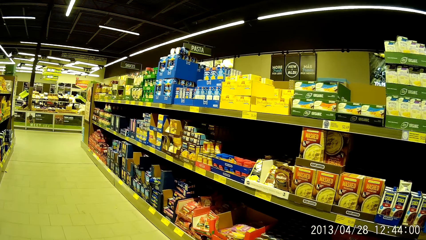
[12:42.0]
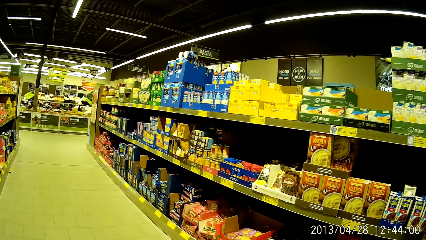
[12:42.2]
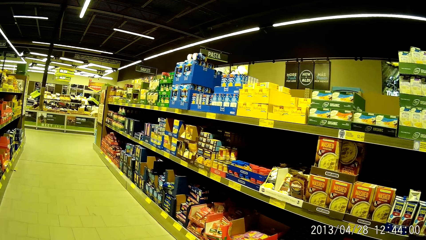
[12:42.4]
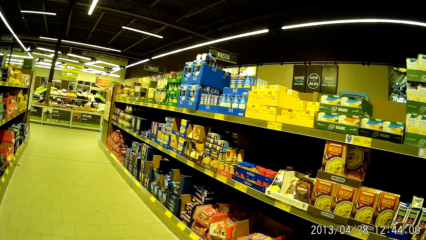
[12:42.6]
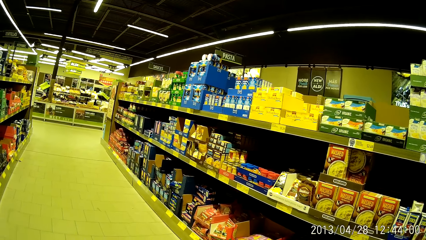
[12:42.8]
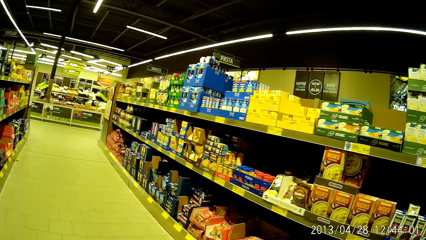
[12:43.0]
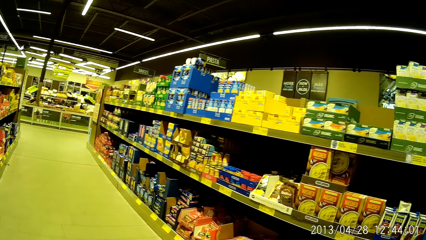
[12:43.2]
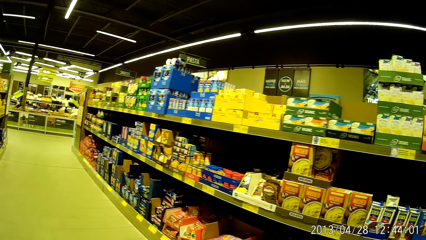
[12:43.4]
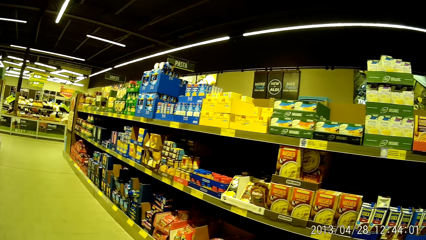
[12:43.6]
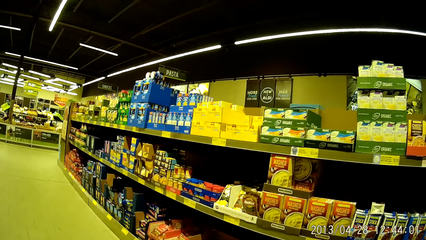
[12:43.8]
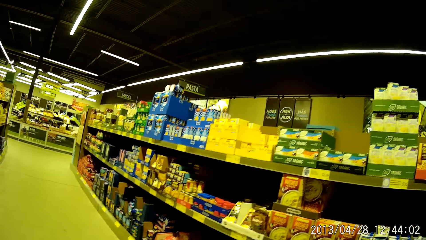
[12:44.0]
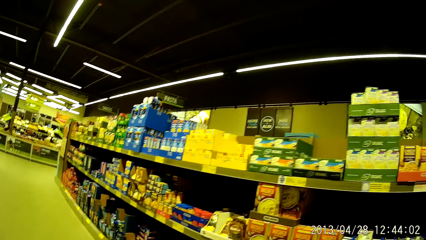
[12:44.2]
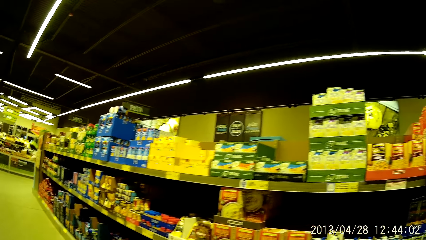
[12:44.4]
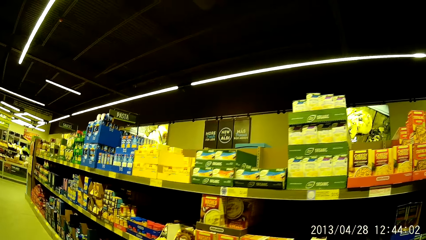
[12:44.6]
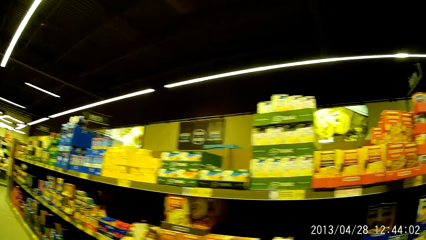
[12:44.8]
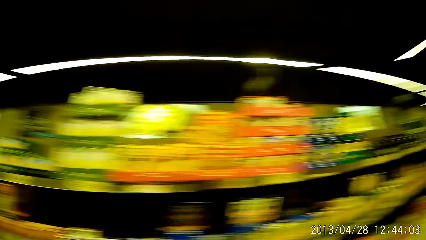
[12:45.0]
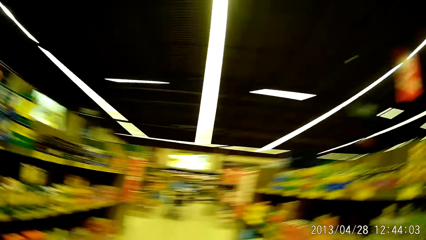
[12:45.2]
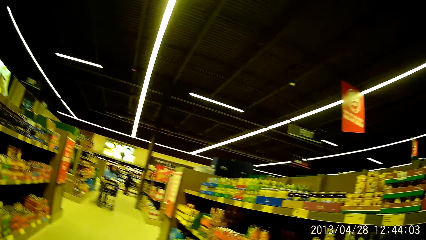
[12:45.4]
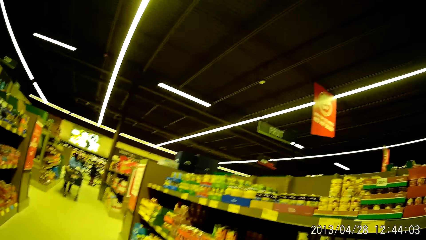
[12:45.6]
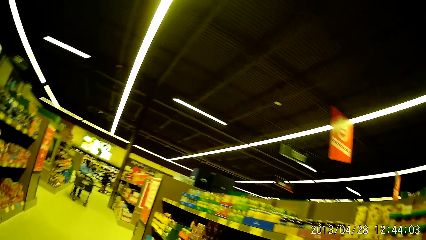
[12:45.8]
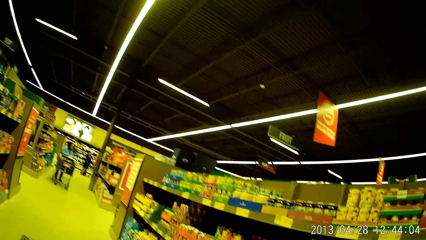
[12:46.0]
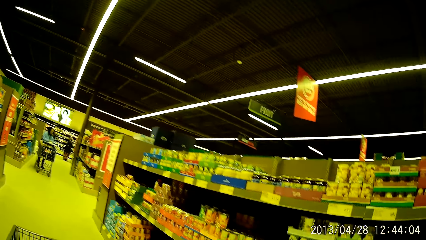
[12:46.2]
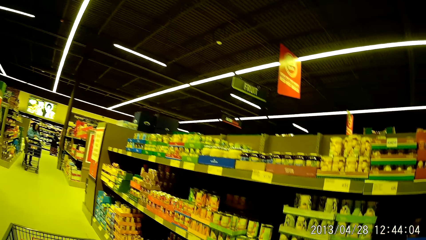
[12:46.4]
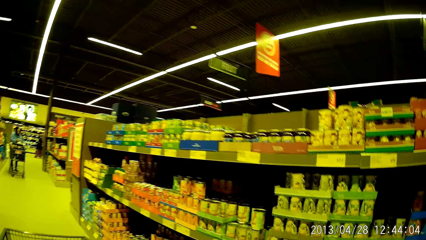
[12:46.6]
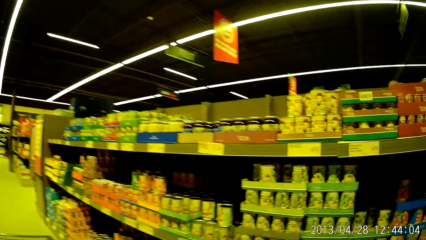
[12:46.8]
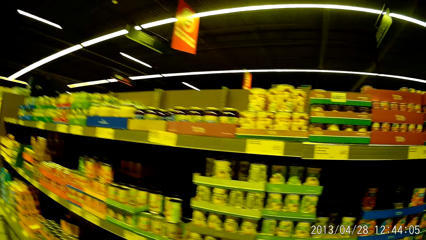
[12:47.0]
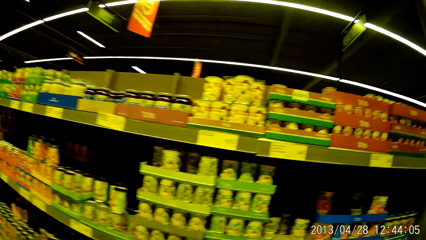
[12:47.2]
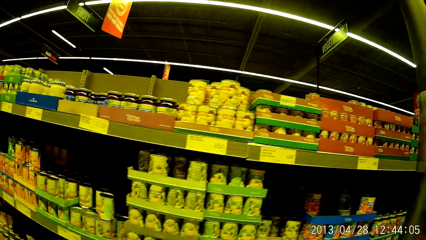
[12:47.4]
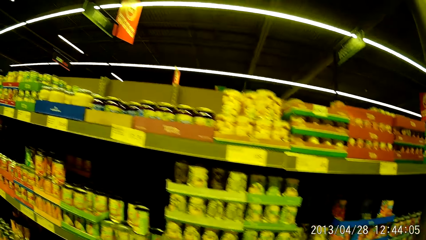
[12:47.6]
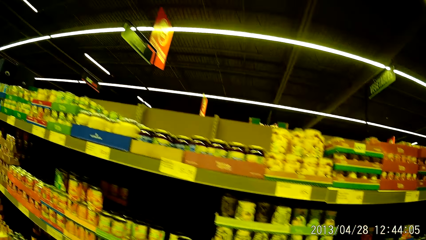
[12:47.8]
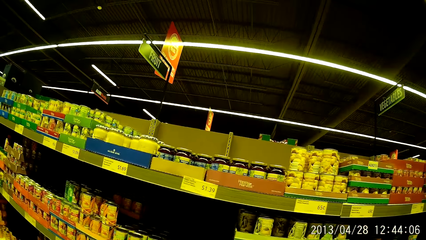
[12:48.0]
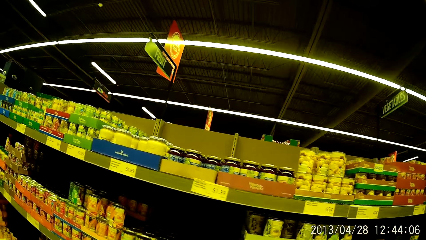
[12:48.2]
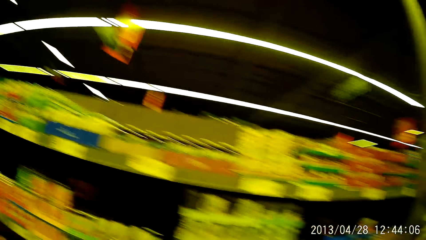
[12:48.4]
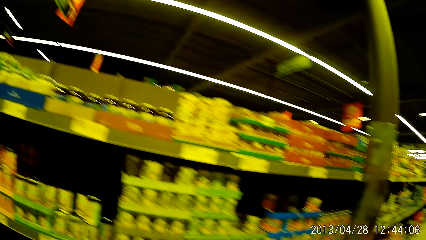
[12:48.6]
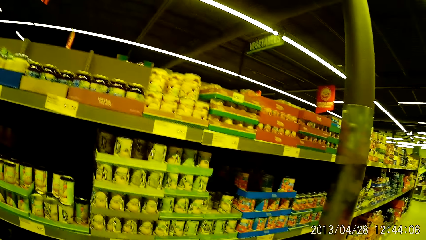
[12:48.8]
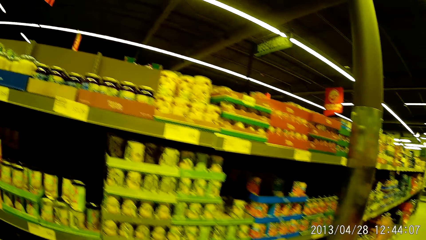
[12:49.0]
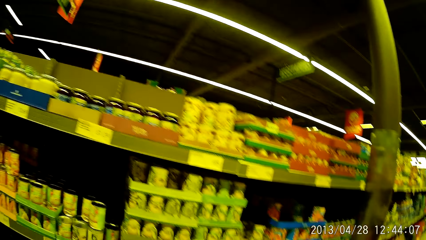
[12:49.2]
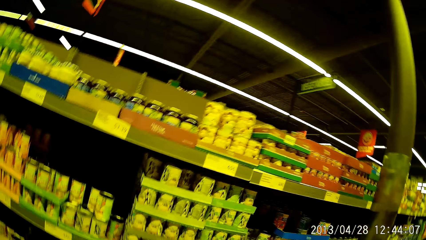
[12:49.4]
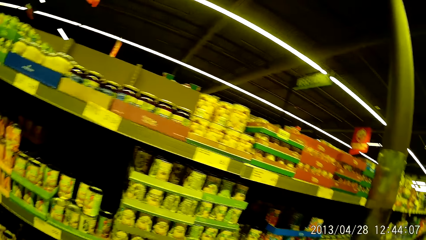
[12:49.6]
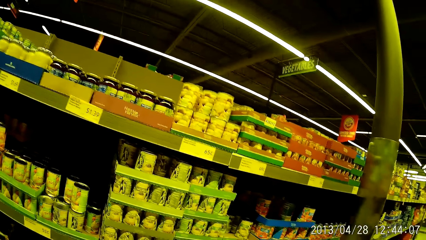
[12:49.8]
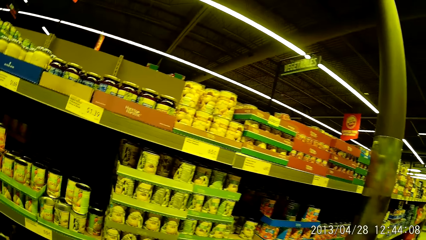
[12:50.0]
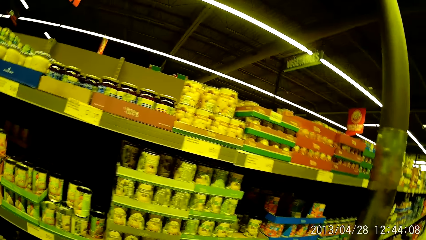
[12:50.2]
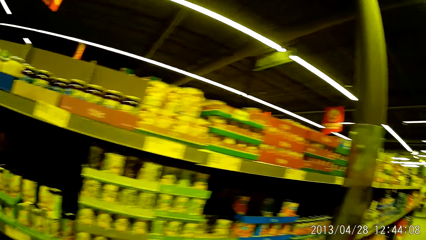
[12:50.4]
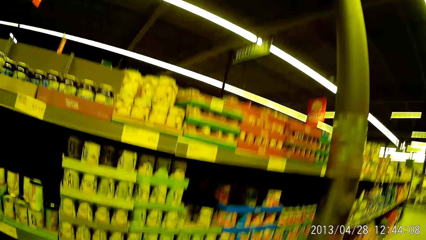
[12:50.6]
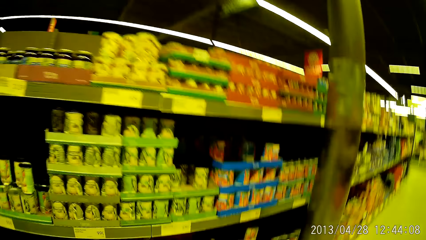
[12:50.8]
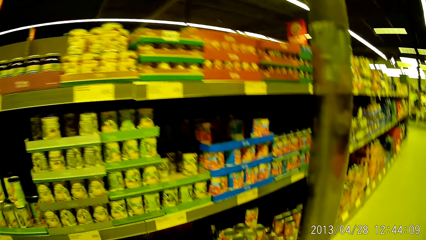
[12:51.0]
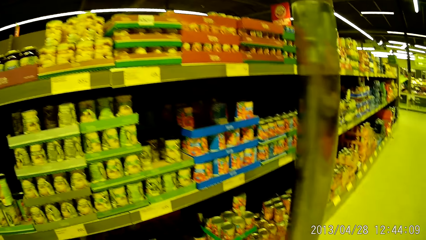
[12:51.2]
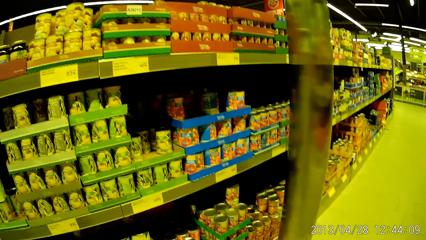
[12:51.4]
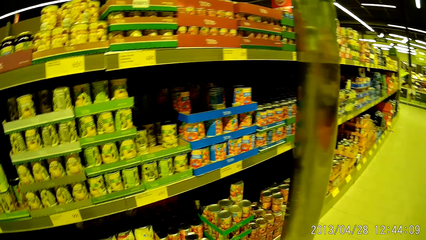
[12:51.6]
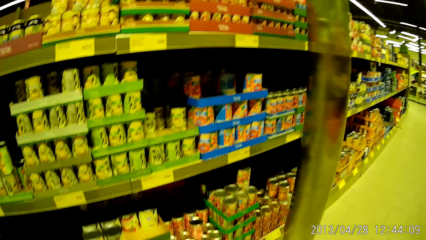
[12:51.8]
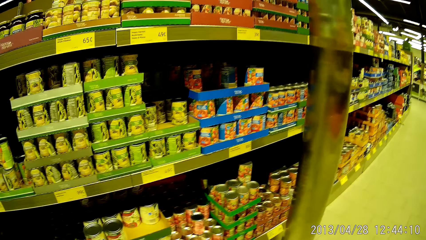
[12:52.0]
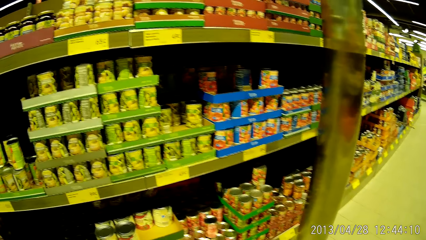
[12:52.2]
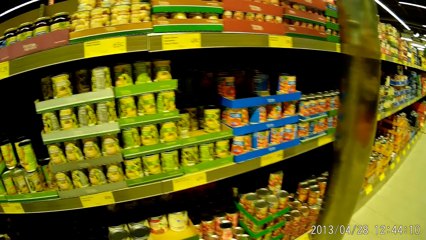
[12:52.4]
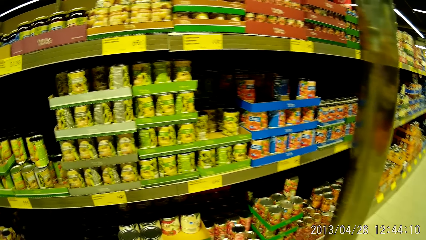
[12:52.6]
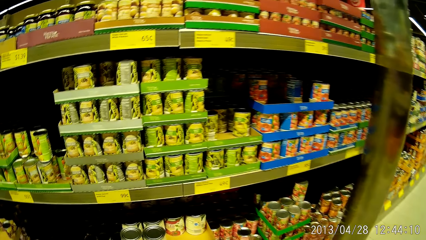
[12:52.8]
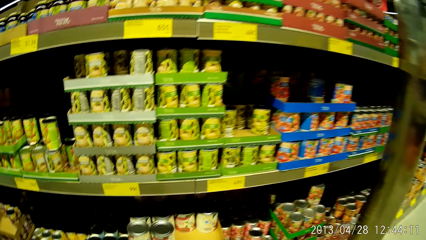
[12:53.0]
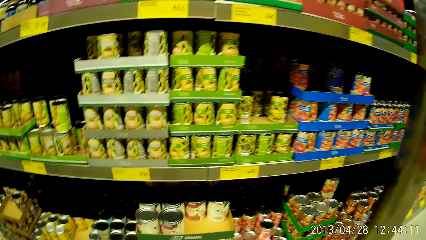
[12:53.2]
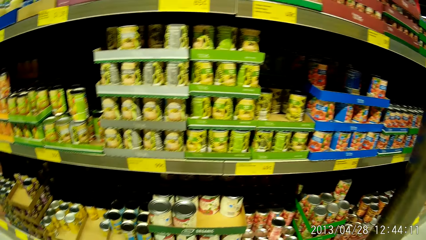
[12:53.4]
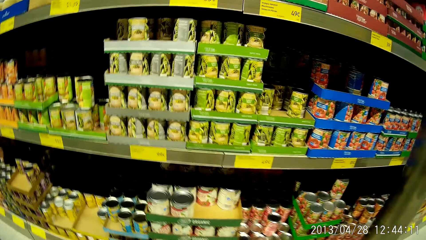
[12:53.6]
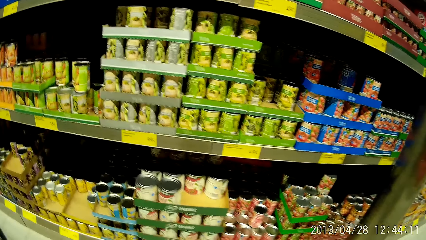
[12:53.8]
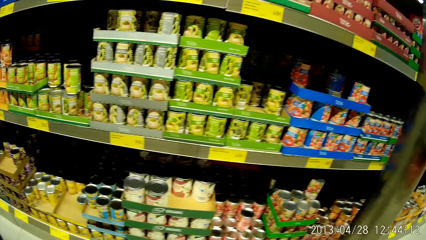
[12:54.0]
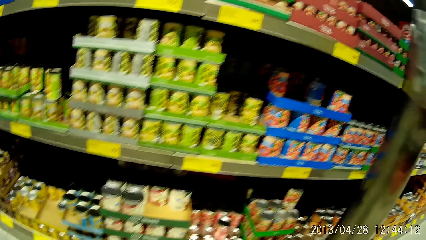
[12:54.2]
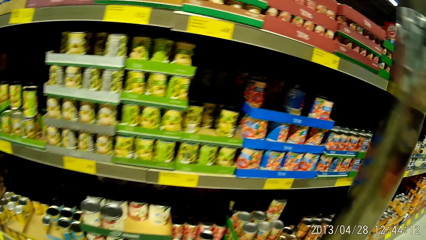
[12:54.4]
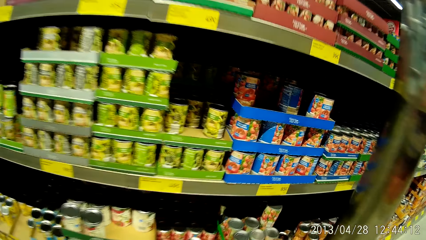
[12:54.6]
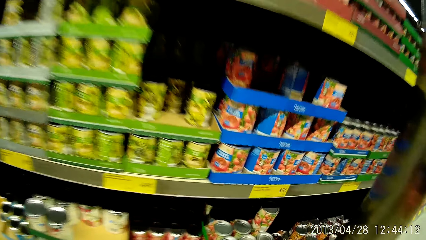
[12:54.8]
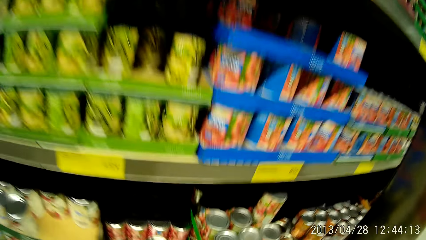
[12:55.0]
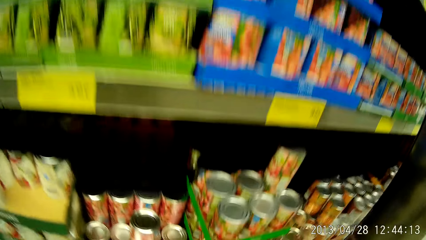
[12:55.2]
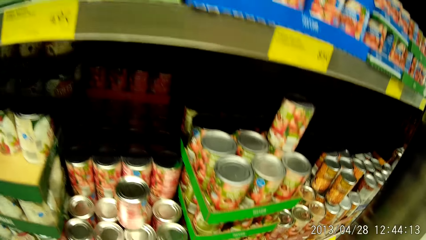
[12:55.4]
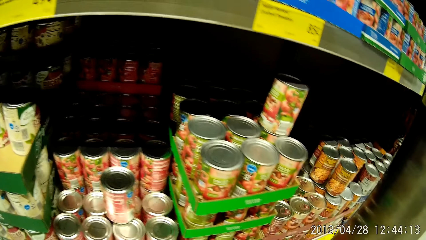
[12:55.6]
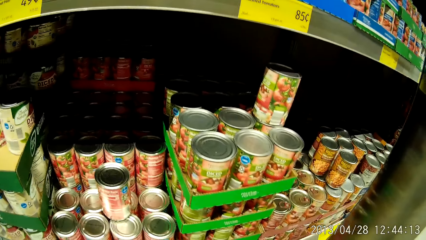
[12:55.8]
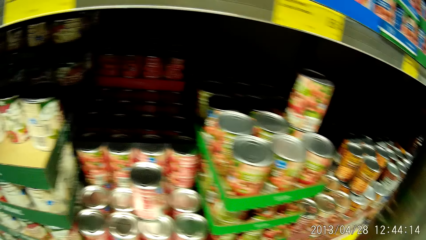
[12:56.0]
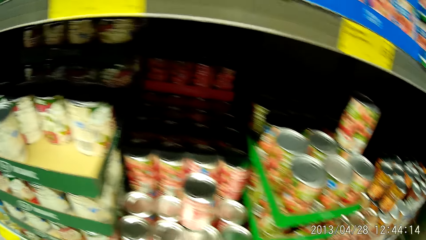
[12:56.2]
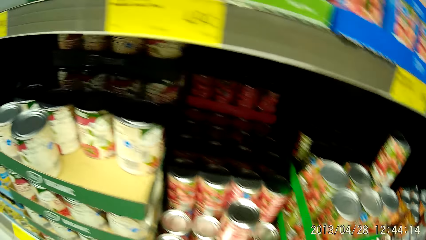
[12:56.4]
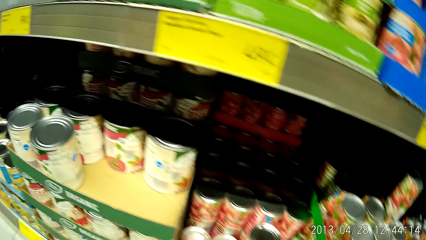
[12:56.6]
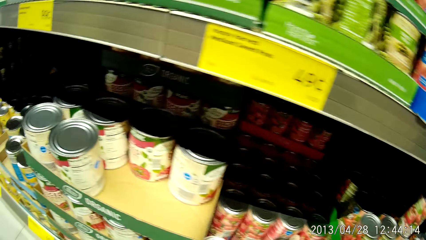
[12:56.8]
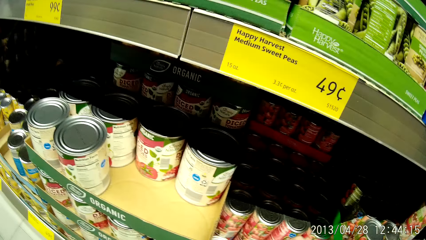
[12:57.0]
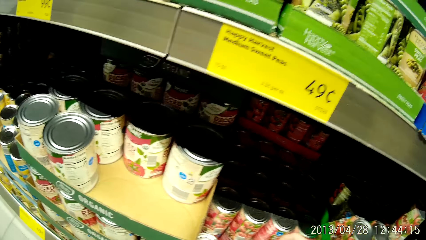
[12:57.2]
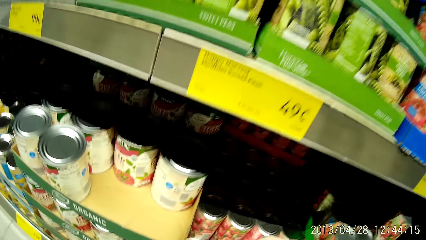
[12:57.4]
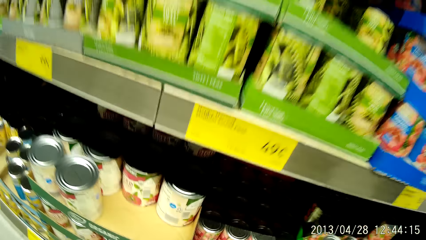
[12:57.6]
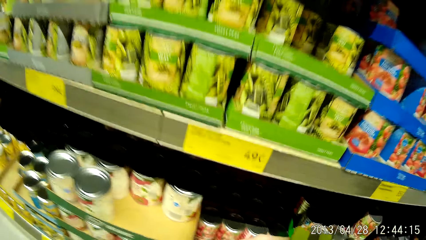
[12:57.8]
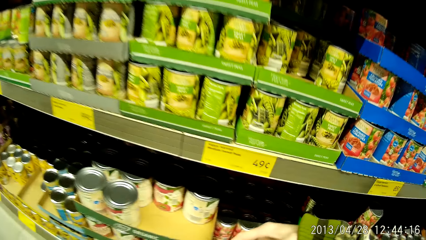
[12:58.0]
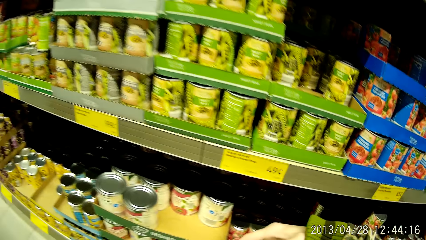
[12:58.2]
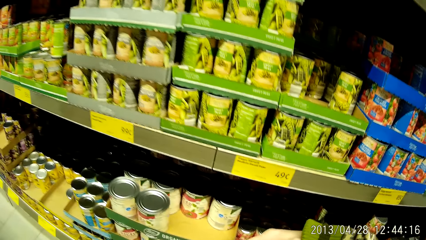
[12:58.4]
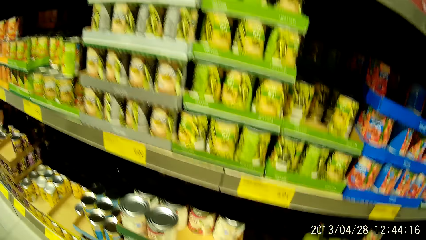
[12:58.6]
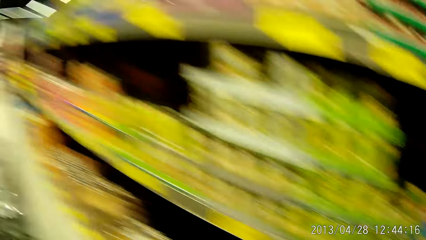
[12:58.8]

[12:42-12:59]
The camera wearer looks around the supermarket. They walk towards the trolley. They look at the packed food from the shelves. They pick up the packed food from the shelves.
